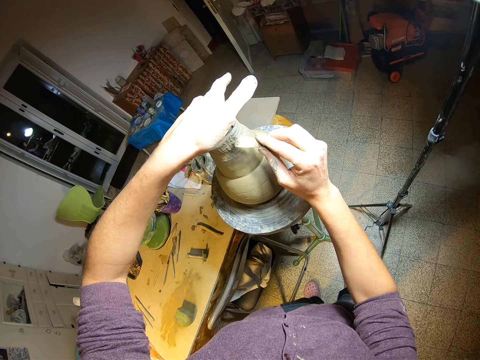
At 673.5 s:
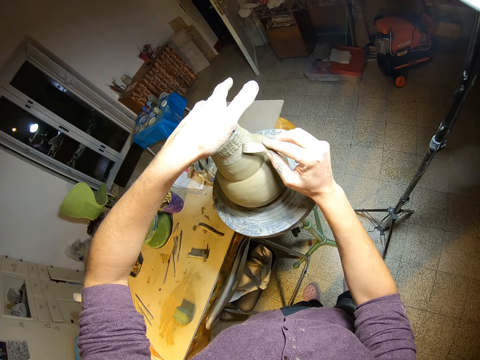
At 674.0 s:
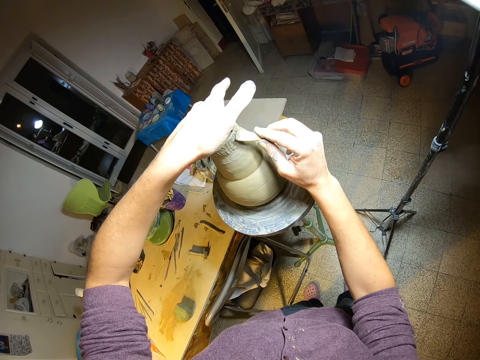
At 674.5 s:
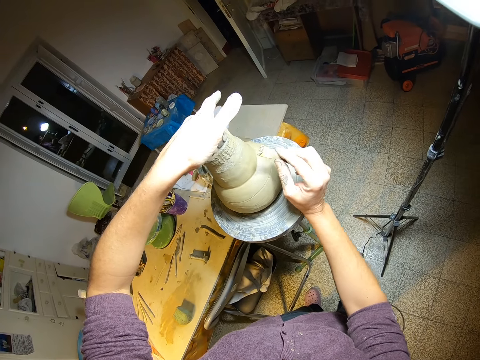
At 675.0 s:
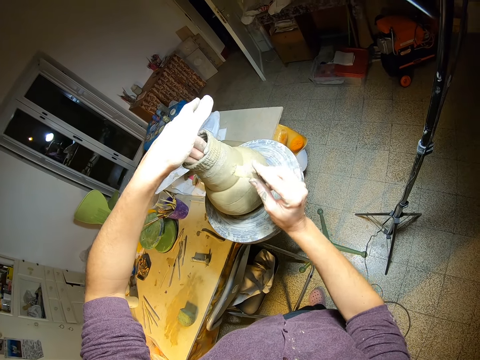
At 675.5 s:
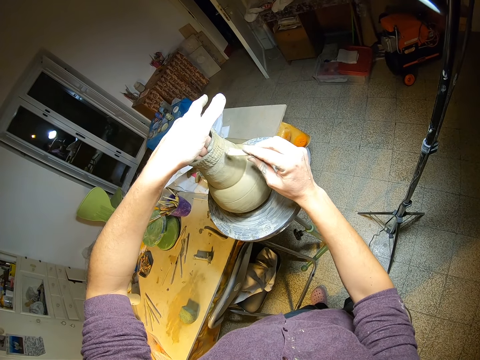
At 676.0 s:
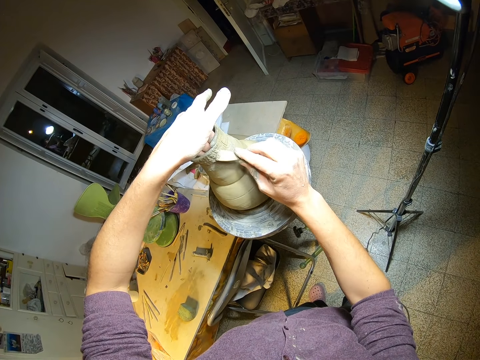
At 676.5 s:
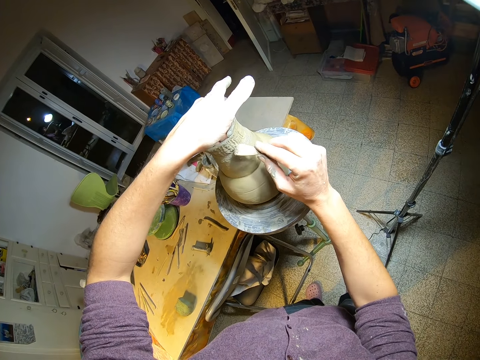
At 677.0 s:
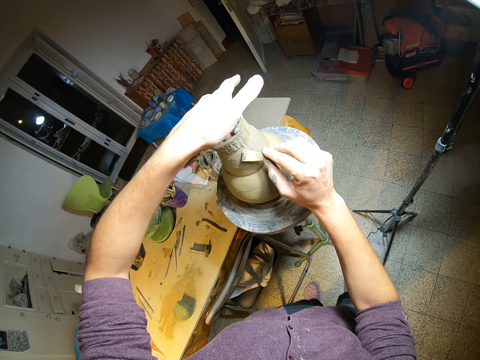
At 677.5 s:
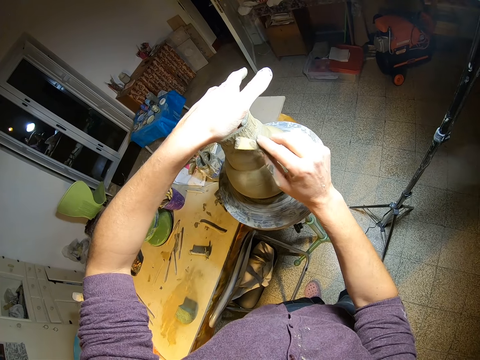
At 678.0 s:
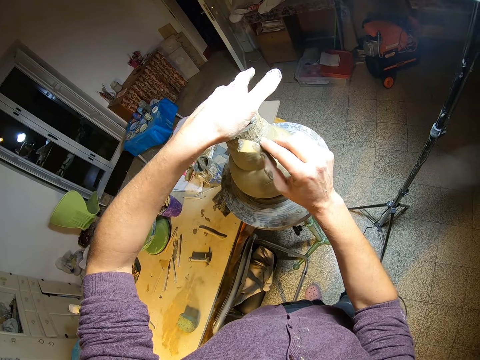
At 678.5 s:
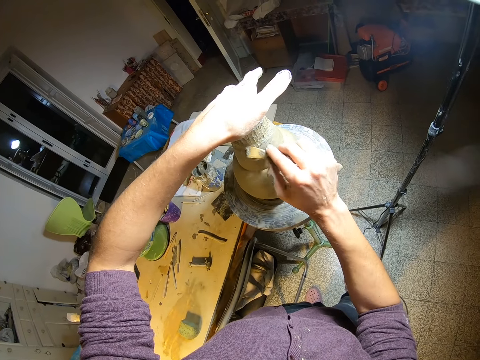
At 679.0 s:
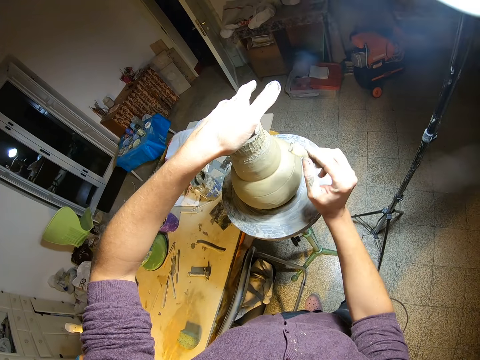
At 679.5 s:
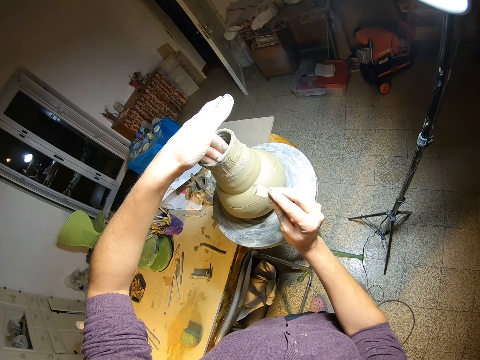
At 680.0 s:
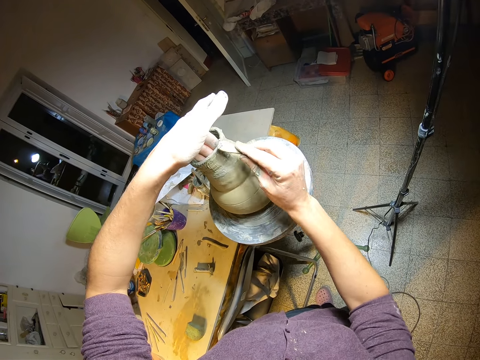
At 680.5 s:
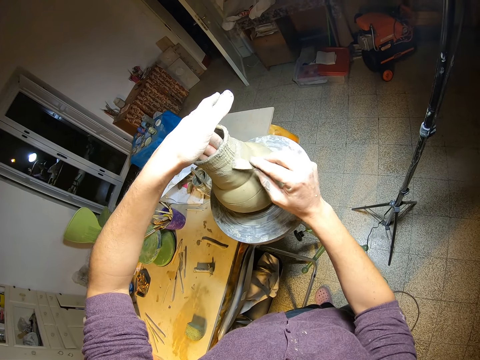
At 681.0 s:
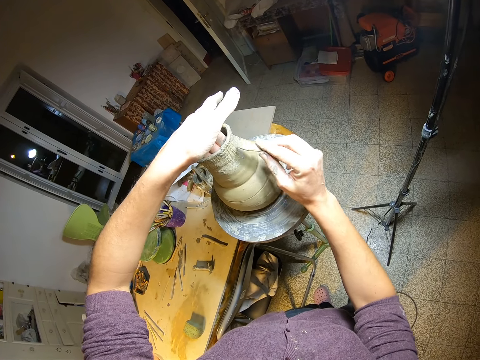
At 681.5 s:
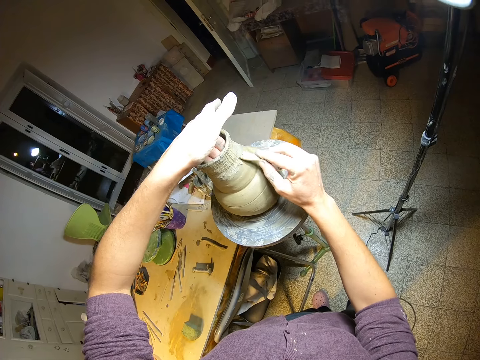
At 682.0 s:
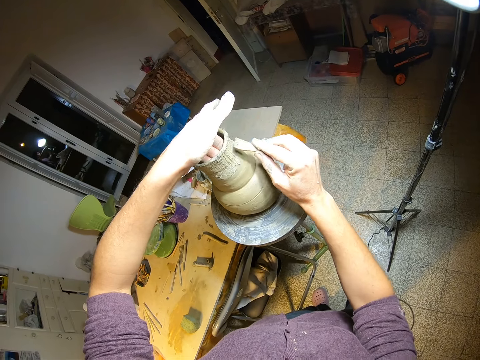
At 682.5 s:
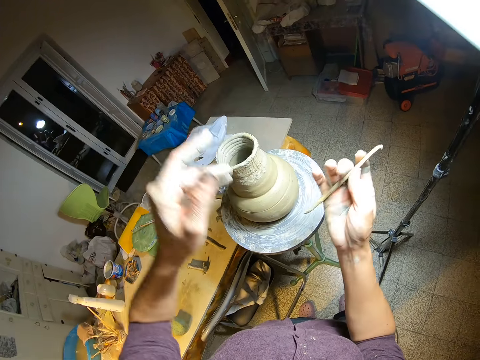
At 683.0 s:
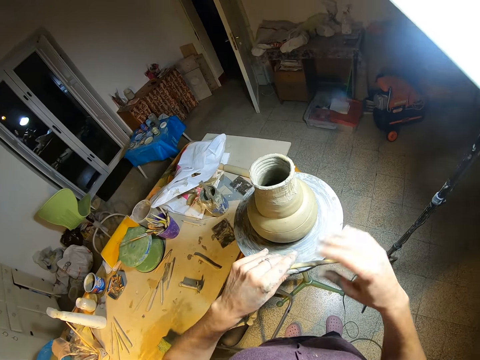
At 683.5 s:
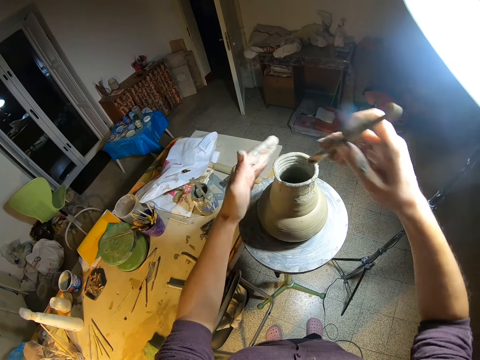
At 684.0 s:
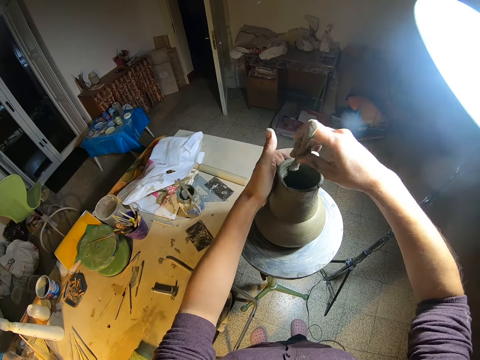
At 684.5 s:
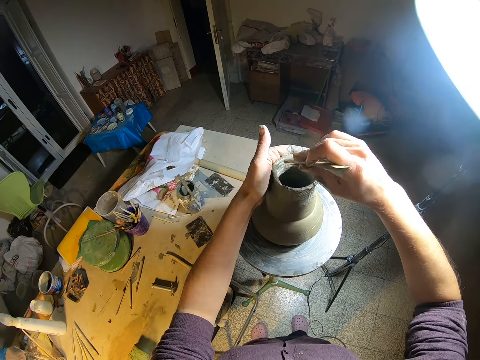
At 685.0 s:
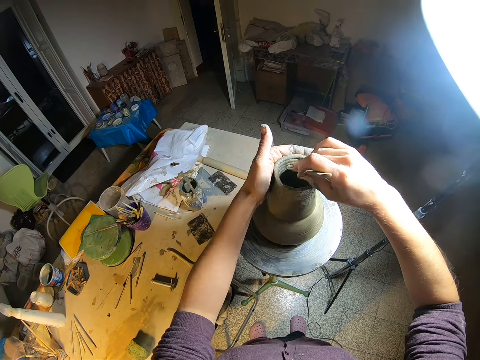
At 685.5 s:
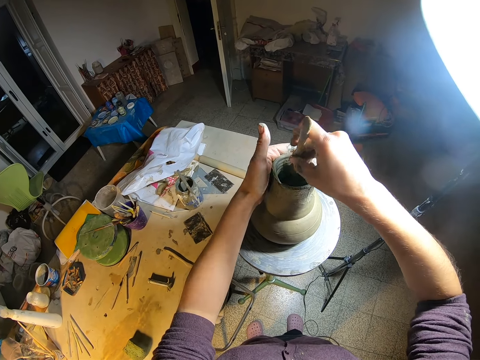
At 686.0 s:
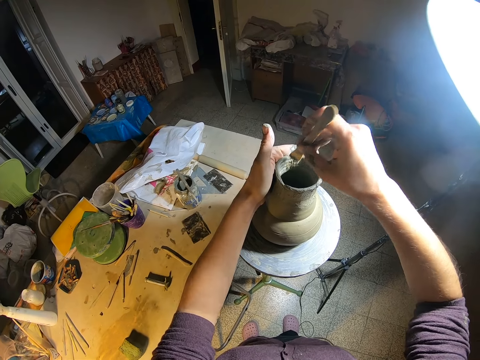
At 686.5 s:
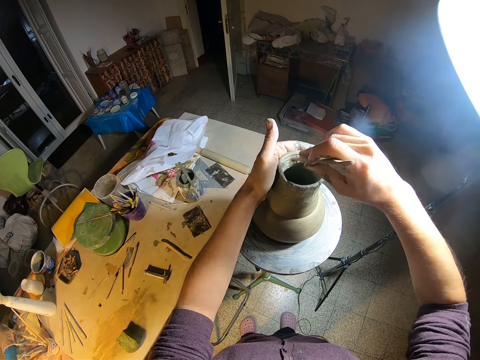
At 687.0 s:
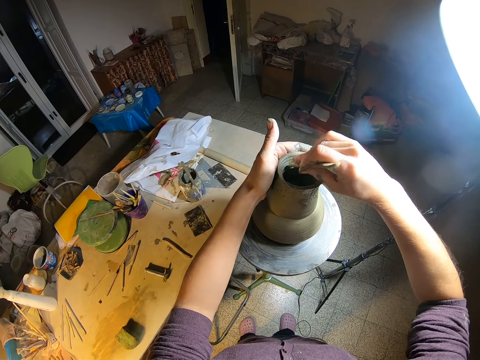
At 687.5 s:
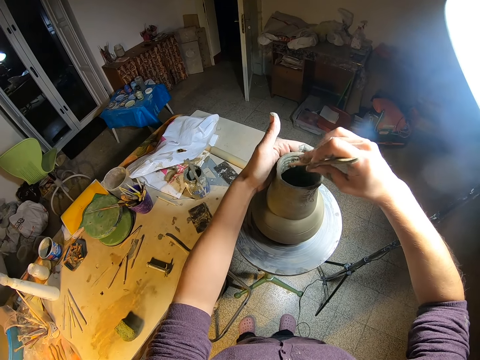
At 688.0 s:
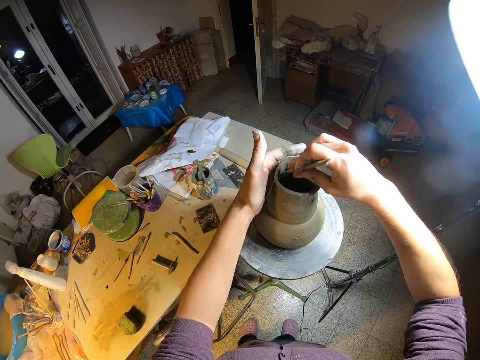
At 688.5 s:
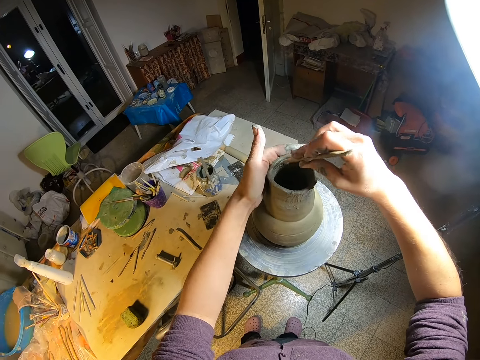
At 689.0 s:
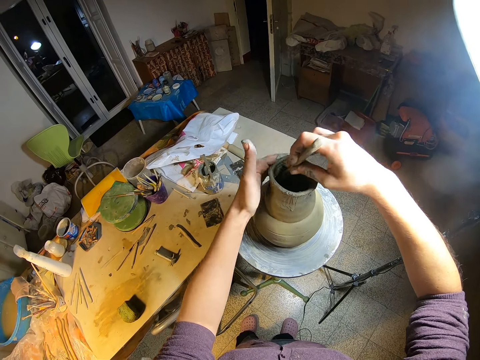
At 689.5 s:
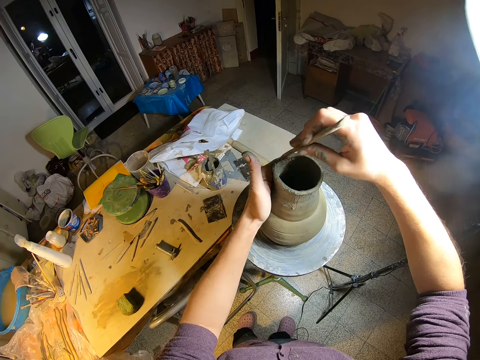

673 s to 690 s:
The camera wearer uses the stick inside the clay vase.

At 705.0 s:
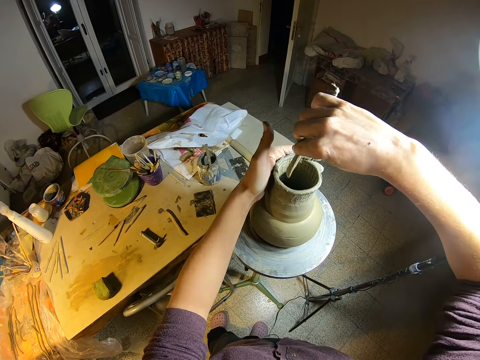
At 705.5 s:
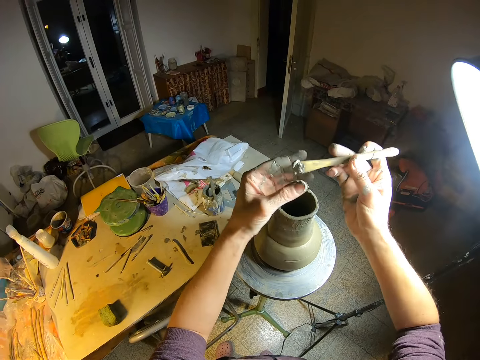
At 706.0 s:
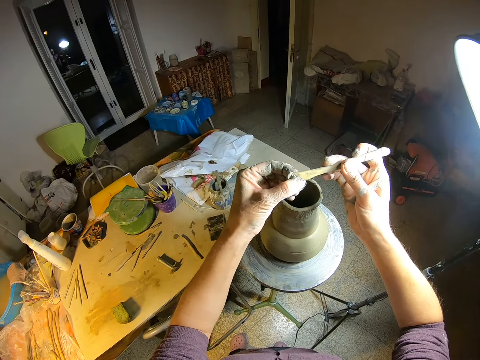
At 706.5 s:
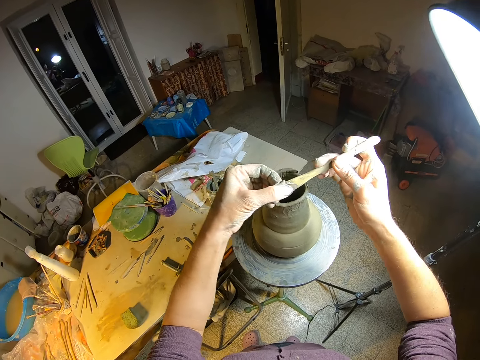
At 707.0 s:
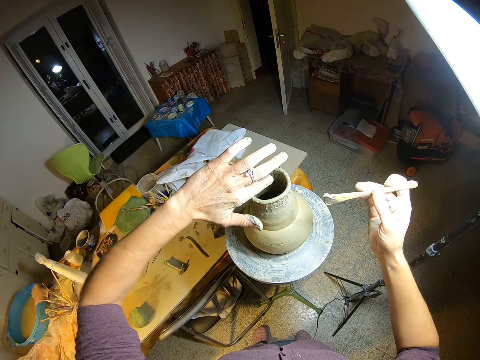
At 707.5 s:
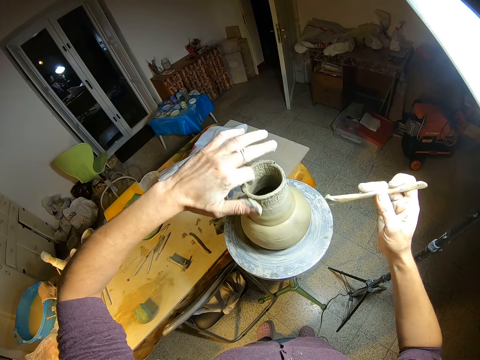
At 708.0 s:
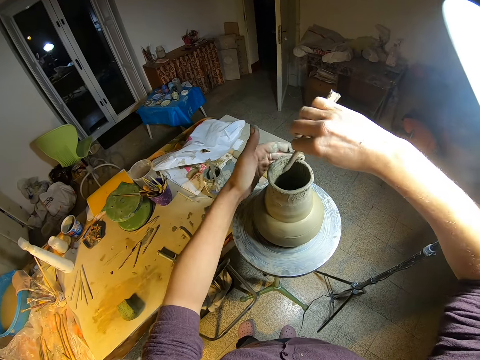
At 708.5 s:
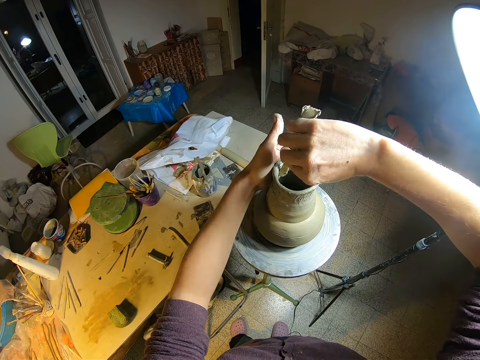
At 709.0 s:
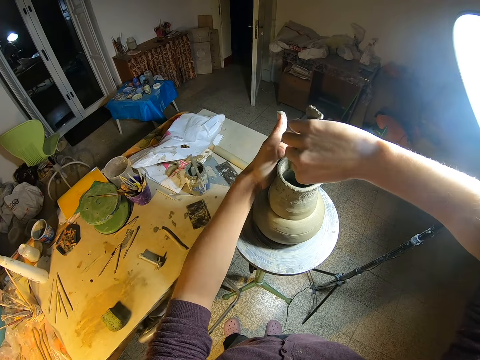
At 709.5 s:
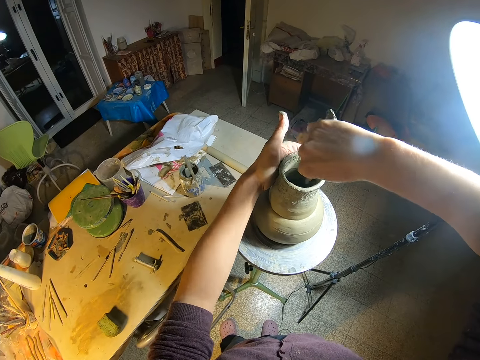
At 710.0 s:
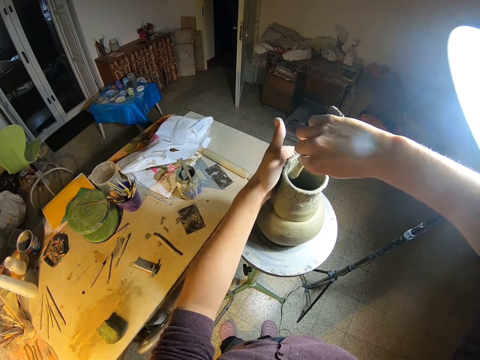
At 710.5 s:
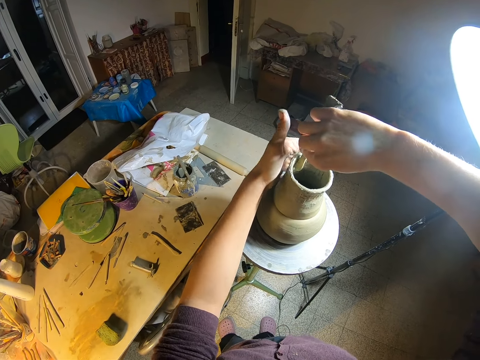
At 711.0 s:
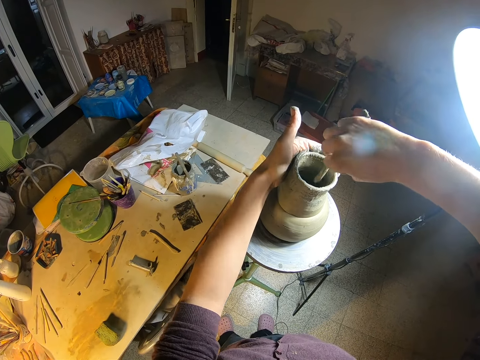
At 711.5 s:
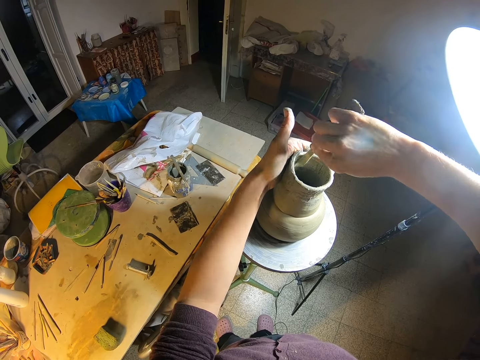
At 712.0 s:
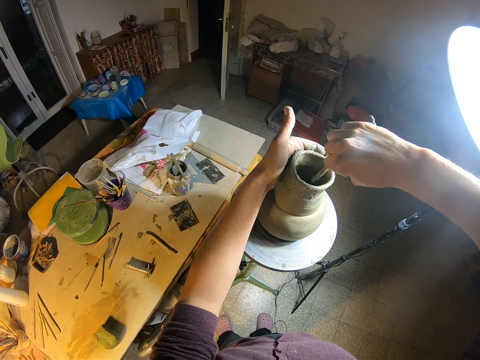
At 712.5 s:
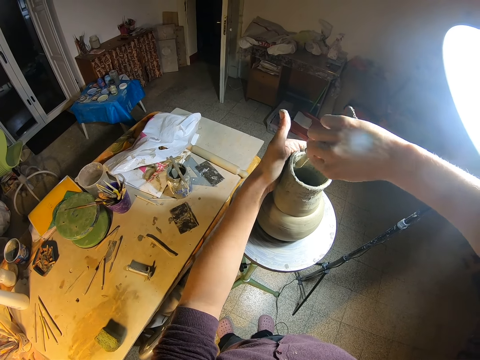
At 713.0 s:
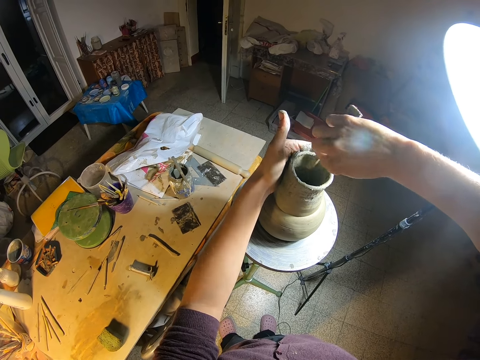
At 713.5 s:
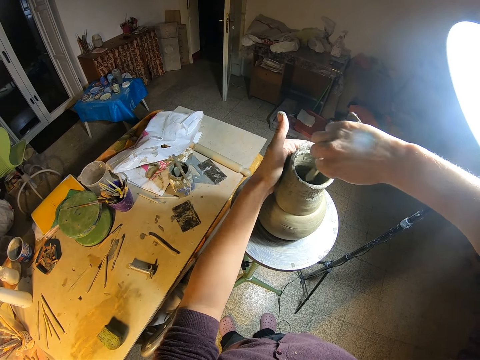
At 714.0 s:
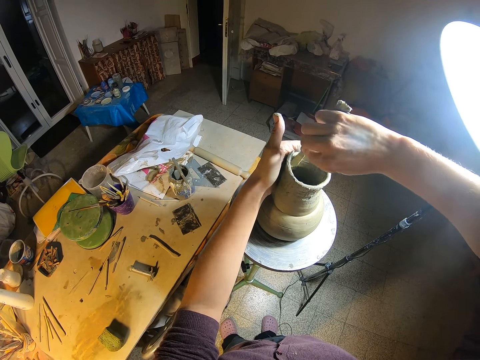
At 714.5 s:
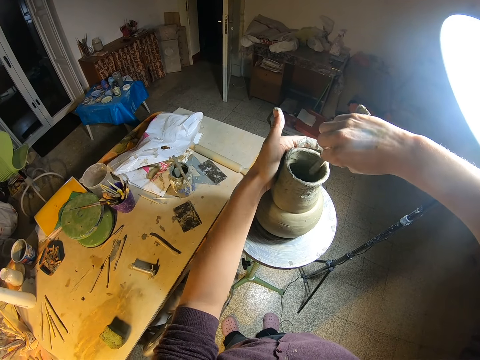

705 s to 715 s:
The camera wearer cleans the clay off the stick with his left hand. He shapes the pot. He uses the stick inside the clay vase.
